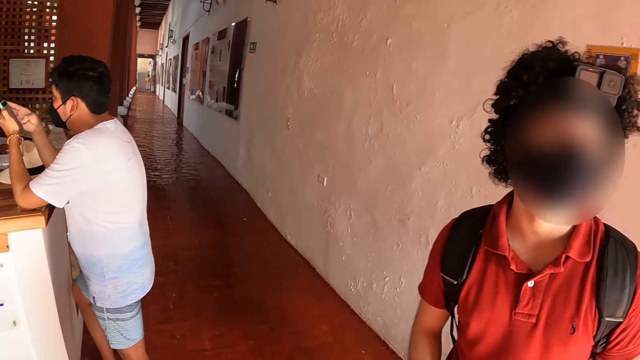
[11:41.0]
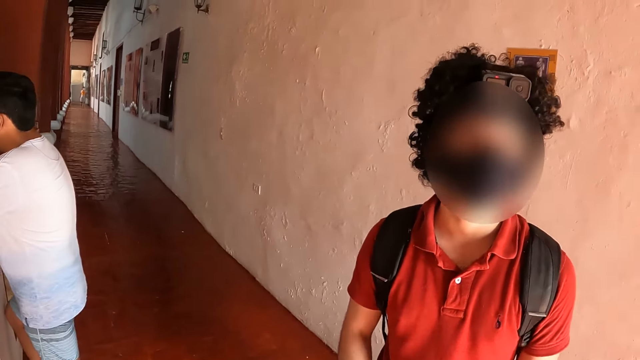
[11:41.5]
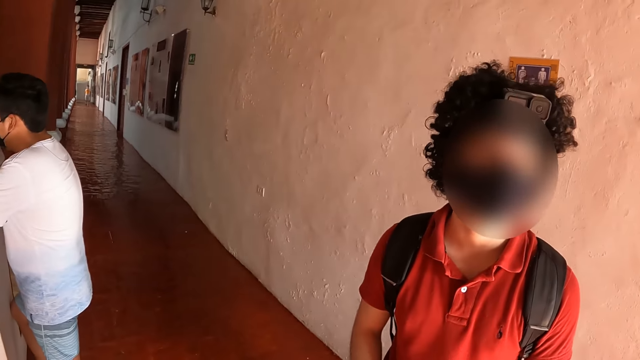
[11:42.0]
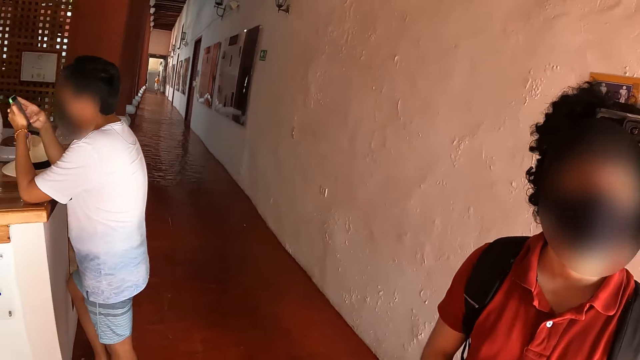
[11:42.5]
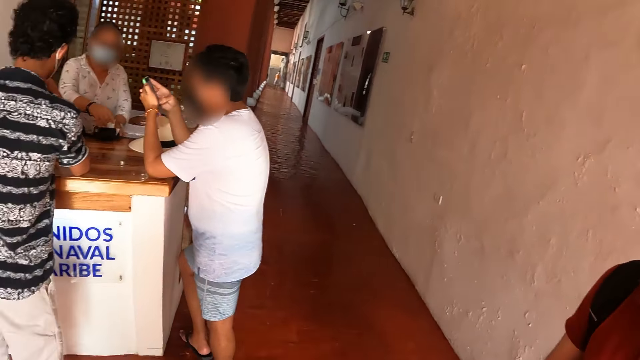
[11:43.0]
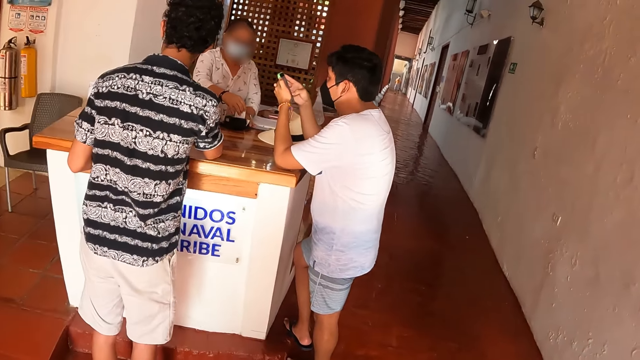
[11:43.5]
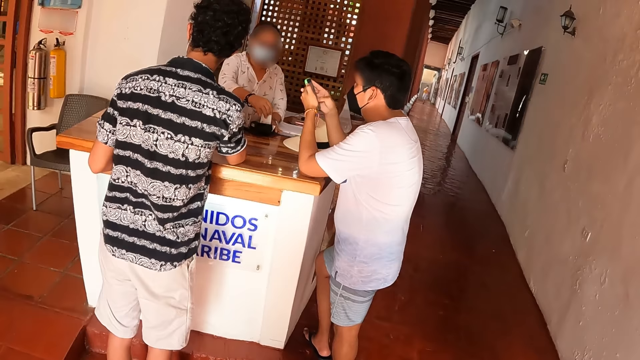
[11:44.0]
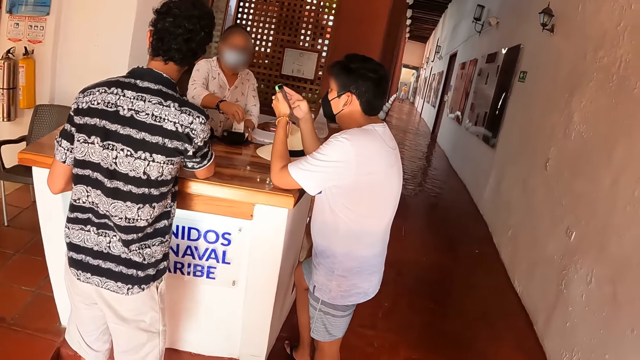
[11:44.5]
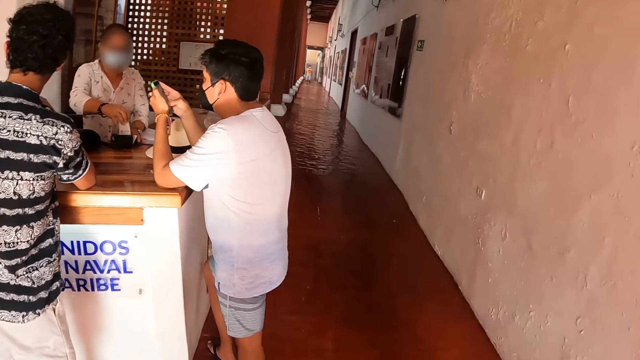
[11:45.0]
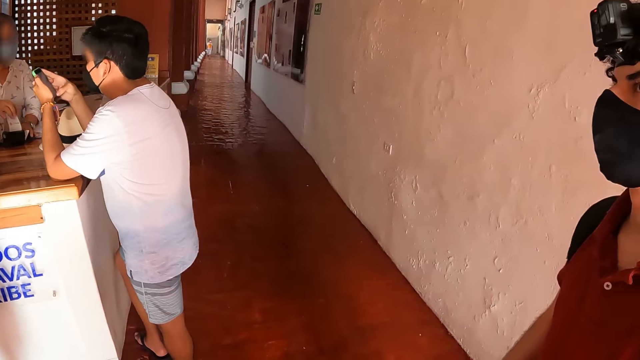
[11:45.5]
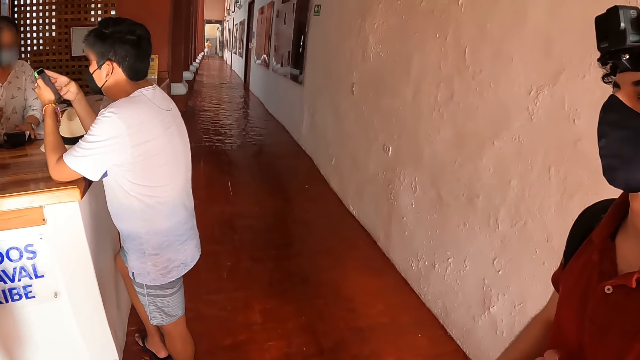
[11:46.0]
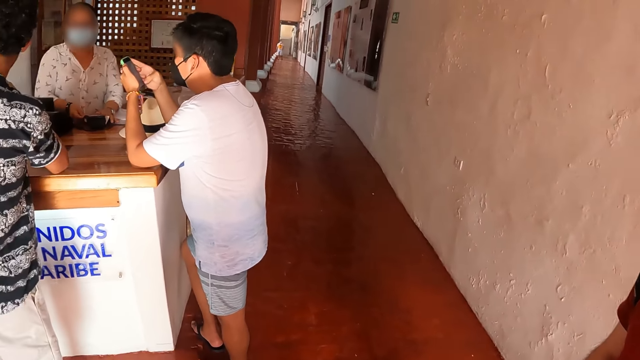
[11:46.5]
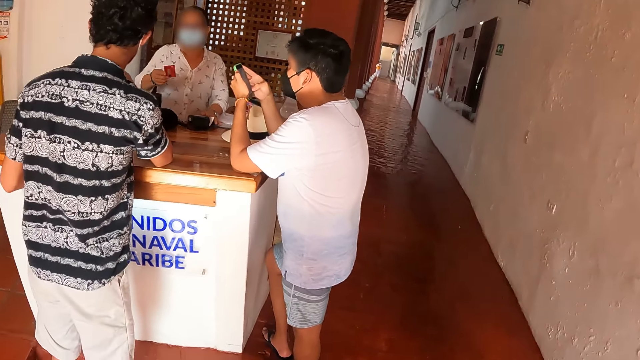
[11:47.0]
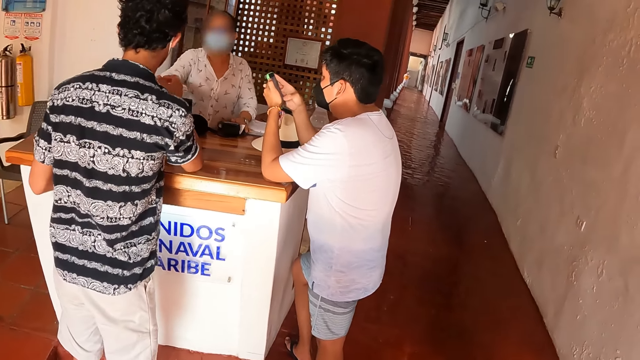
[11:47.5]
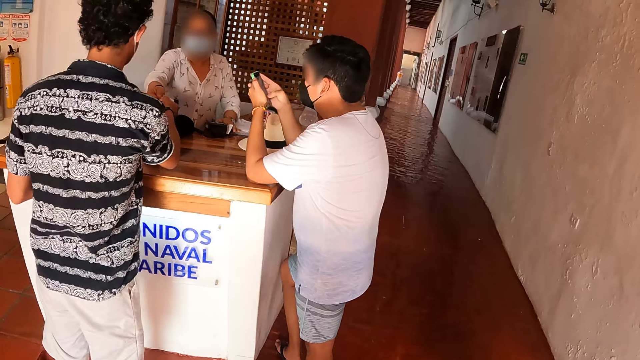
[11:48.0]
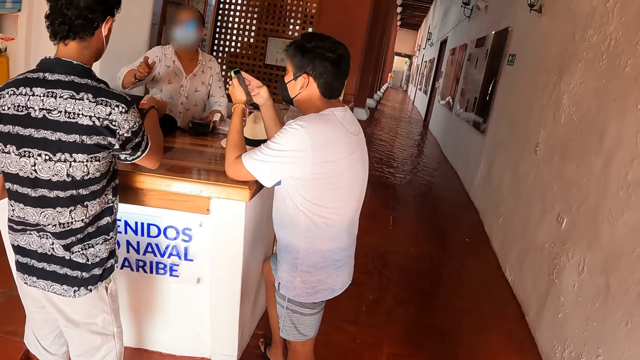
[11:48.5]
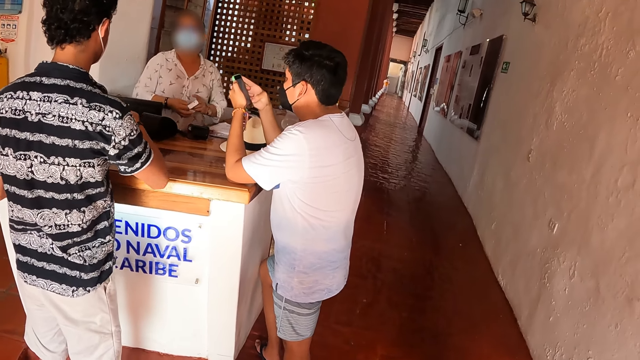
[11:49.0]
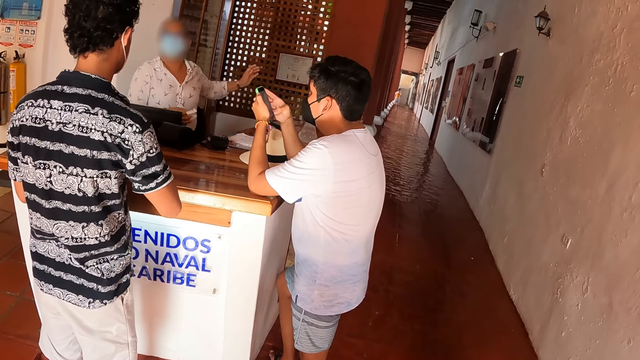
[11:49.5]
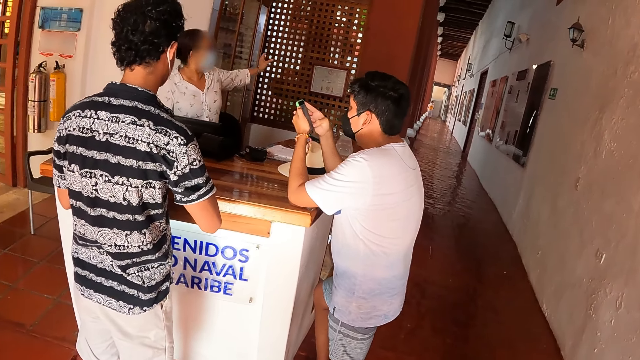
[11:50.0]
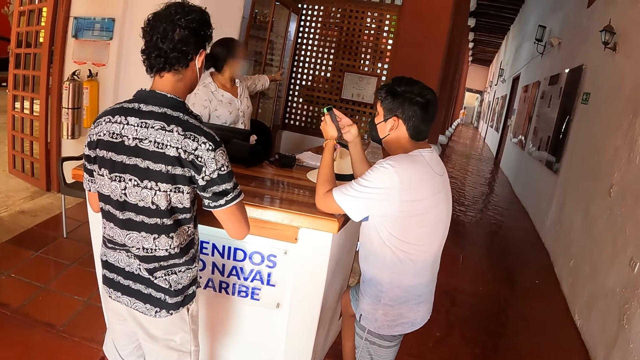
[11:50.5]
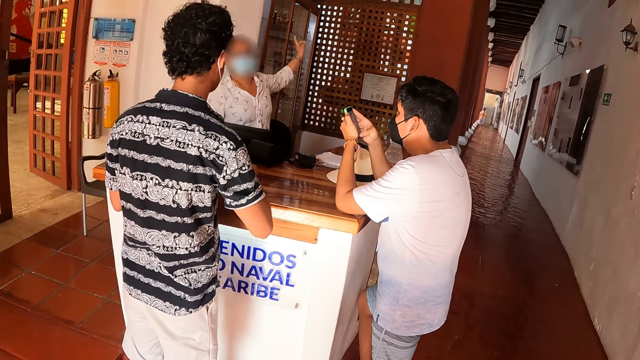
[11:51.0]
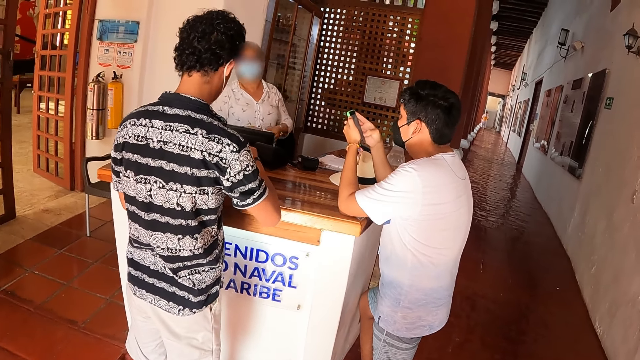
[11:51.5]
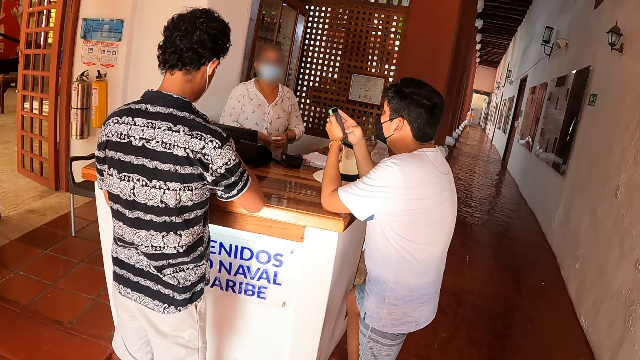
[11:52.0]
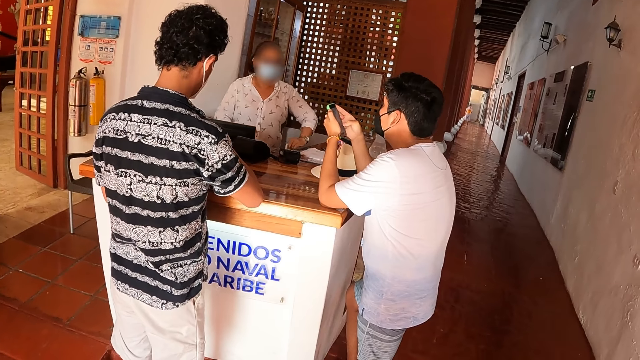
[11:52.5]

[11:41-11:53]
The camera wearer looks around.

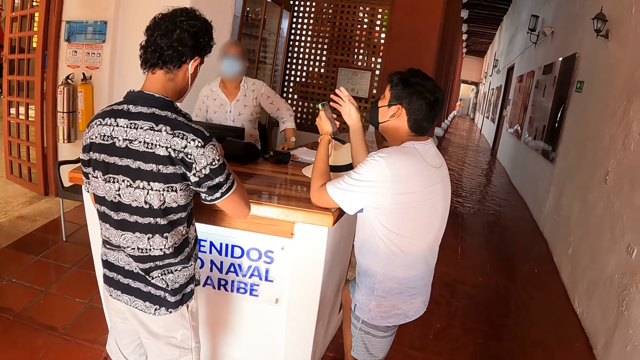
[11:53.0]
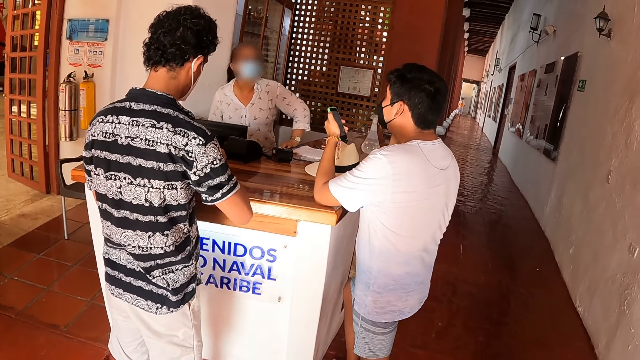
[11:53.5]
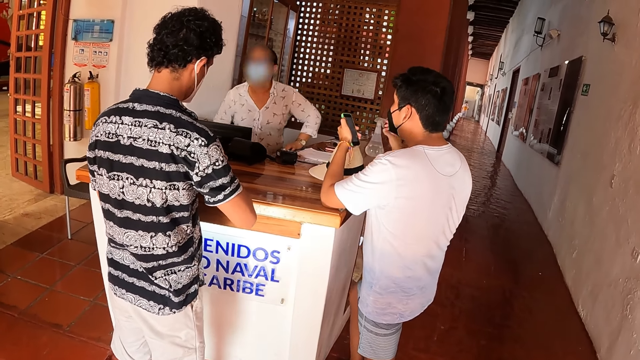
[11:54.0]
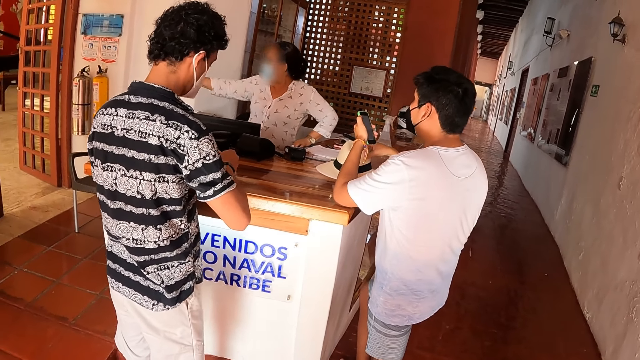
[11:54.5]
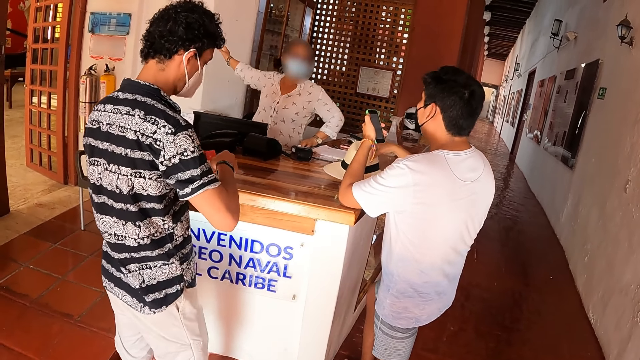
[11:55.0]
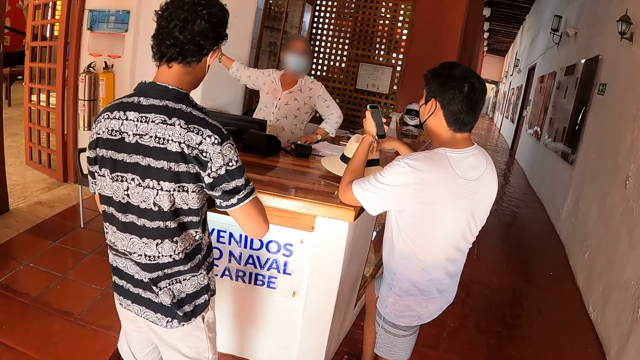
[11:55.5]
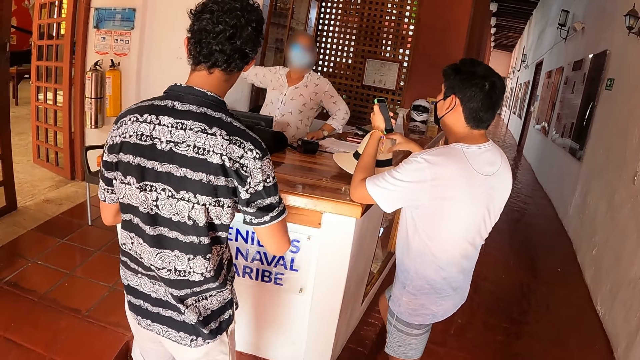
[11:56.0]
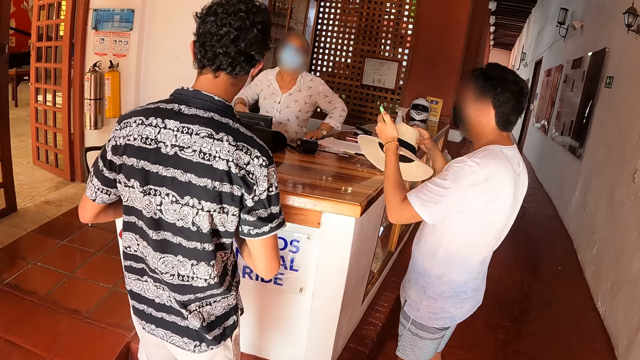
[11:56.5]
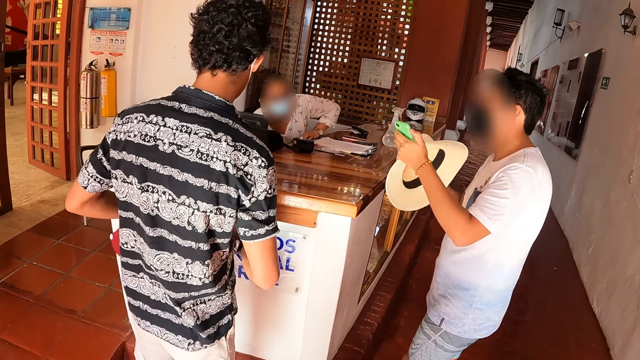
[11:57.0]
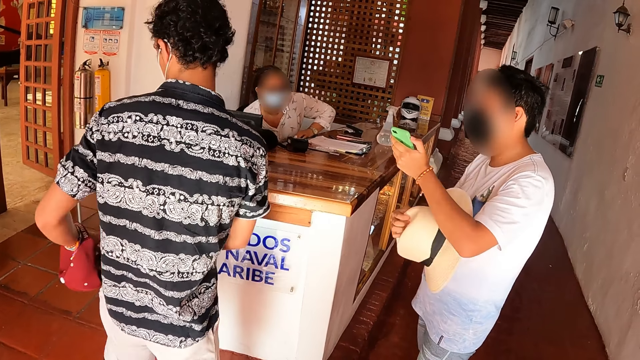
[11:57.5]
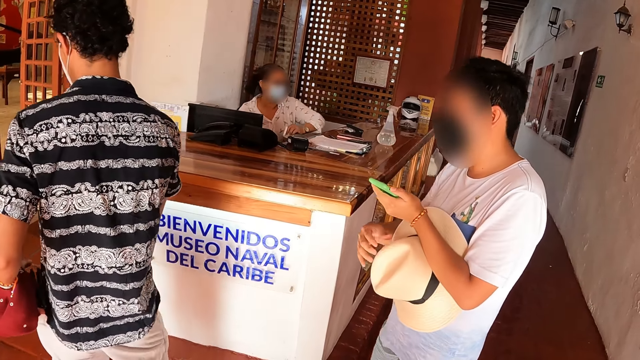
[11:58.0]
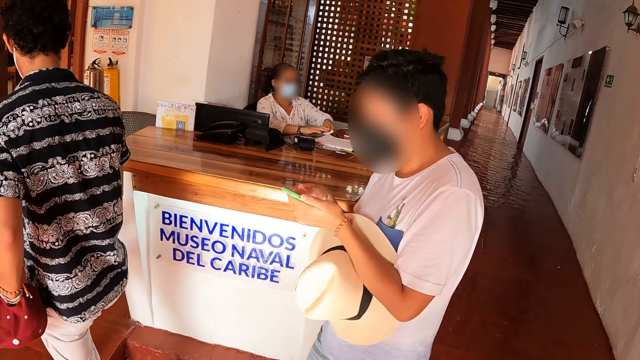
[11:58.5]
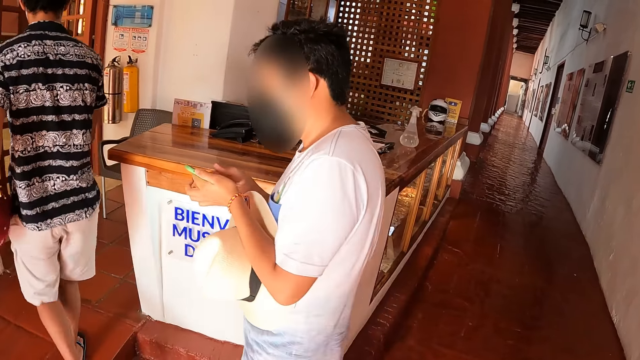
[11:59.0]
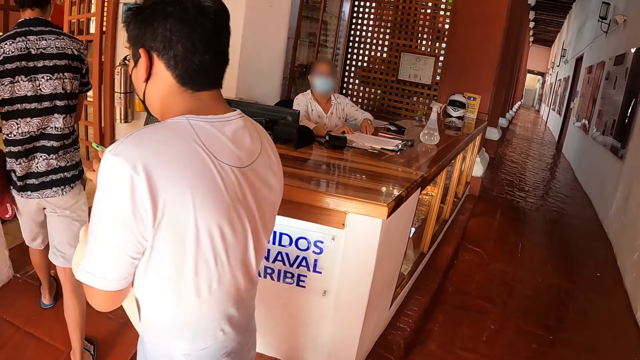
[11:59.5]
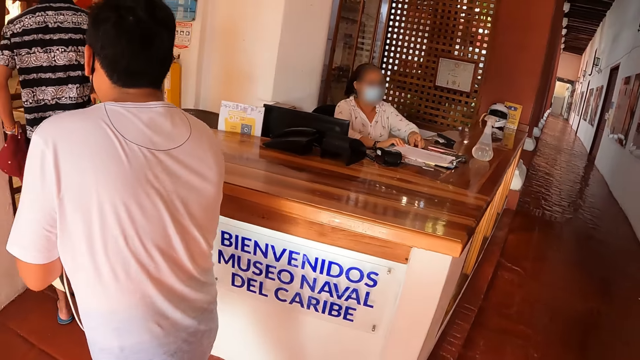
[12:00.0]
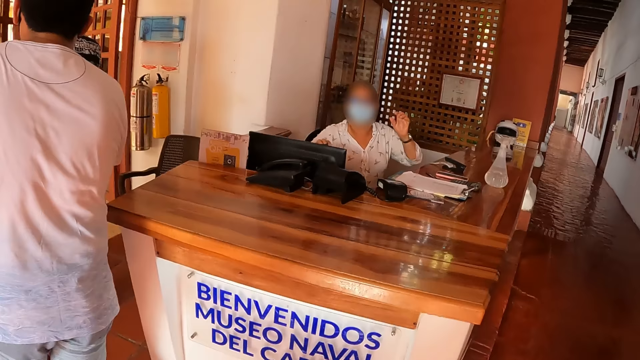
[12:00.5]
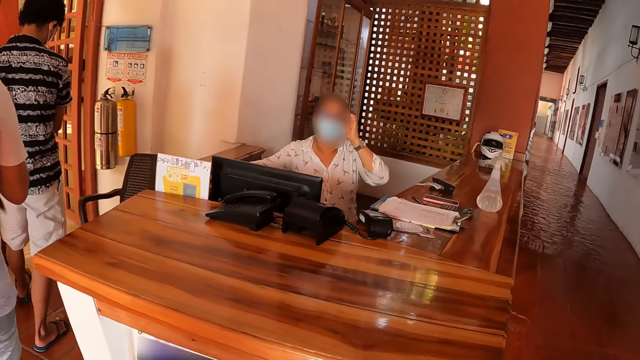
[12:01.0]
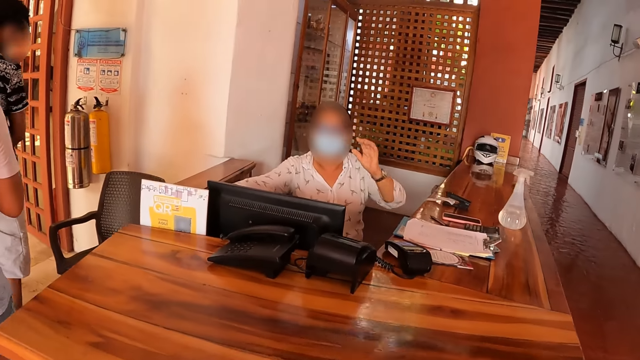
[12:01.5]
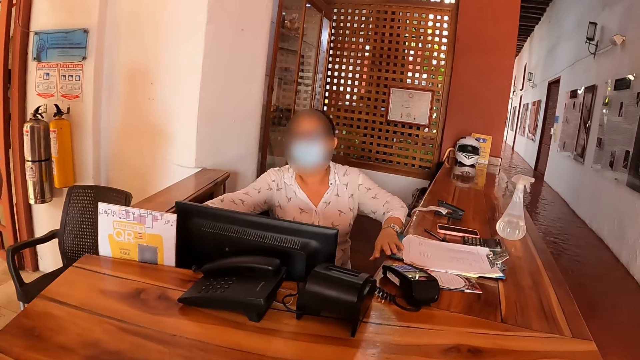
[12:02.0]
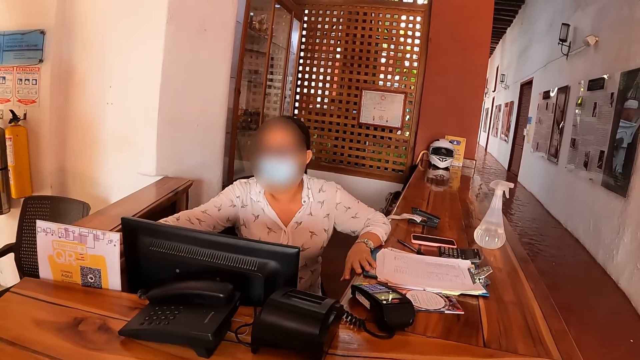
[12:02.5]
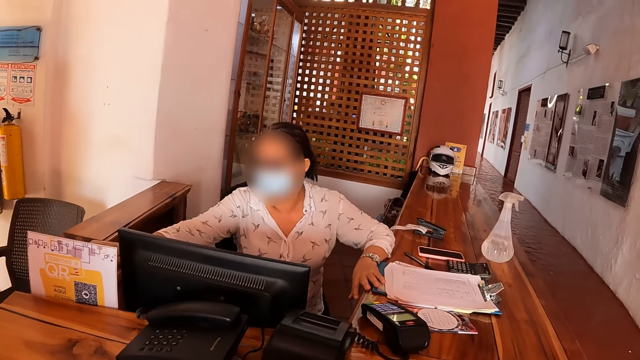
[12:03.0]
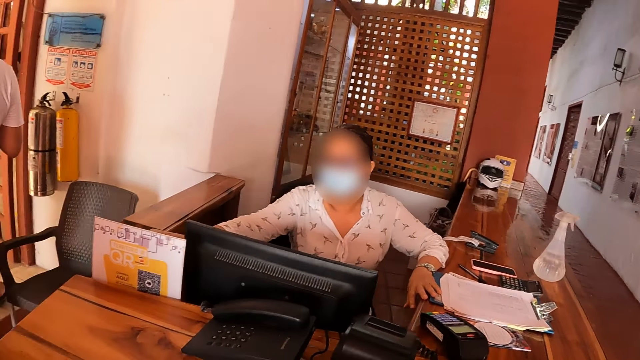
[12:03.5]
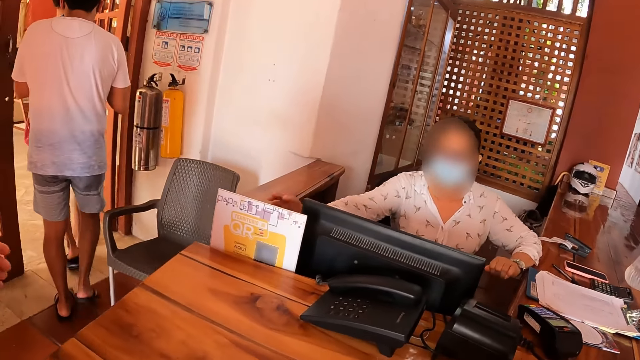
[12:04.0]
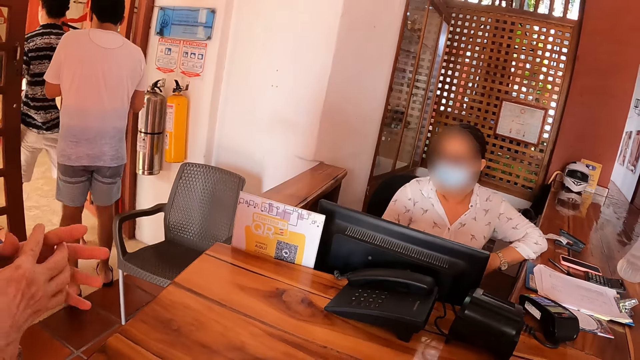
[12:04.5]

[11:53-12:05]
The camera wearer walks towards a reception.
